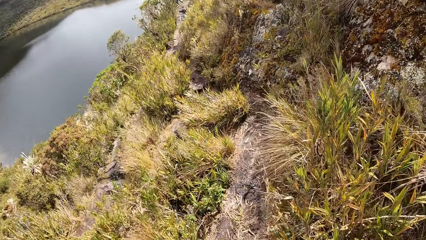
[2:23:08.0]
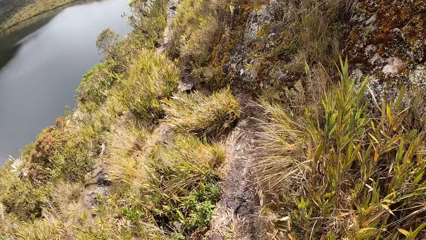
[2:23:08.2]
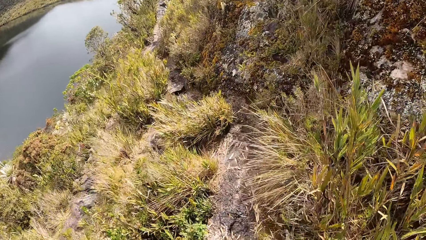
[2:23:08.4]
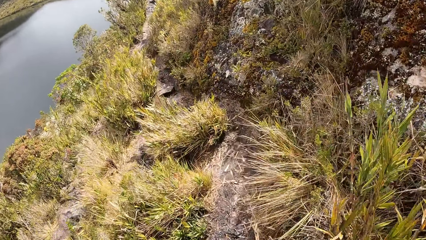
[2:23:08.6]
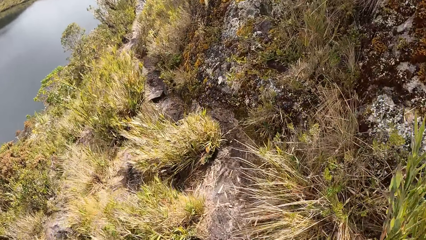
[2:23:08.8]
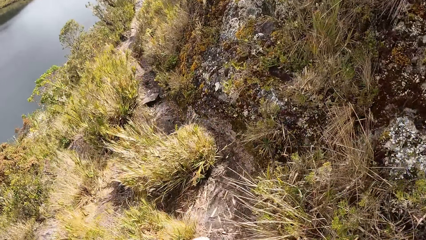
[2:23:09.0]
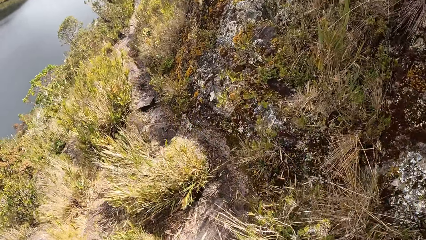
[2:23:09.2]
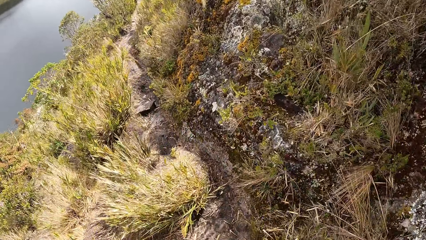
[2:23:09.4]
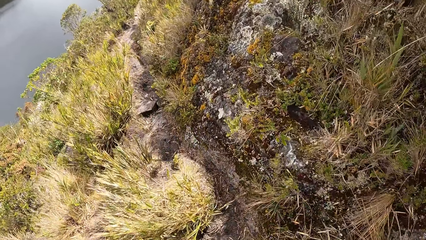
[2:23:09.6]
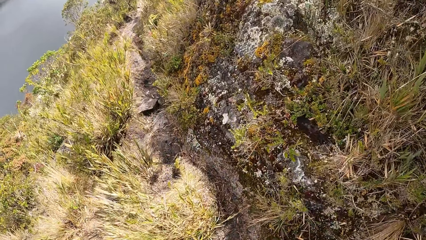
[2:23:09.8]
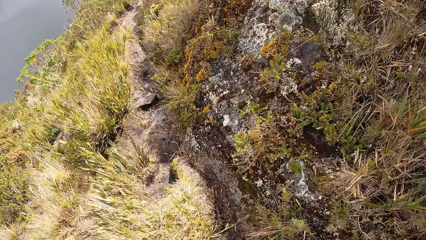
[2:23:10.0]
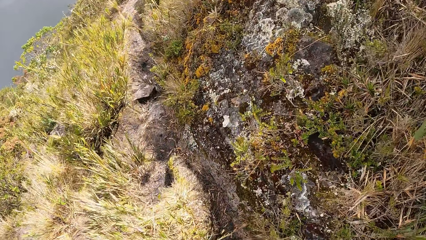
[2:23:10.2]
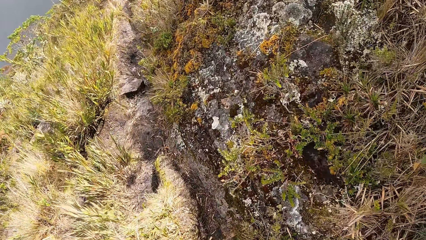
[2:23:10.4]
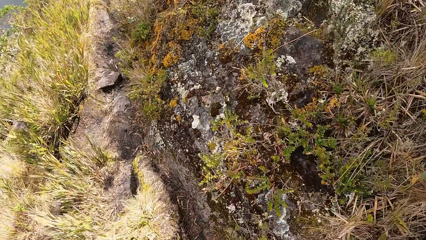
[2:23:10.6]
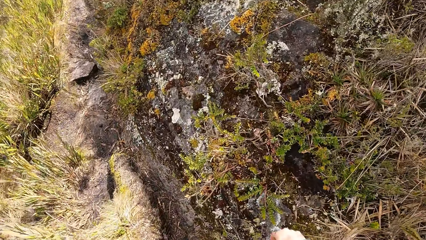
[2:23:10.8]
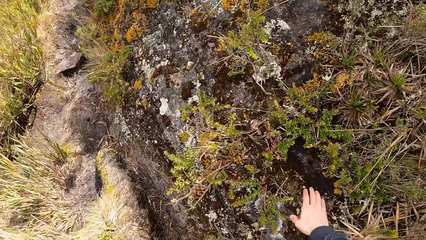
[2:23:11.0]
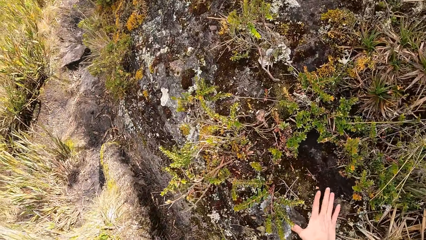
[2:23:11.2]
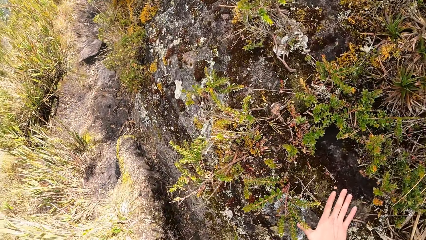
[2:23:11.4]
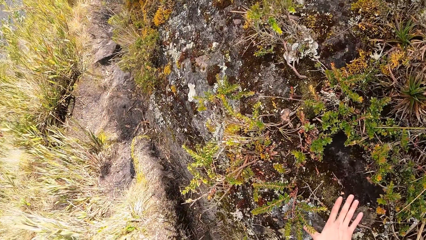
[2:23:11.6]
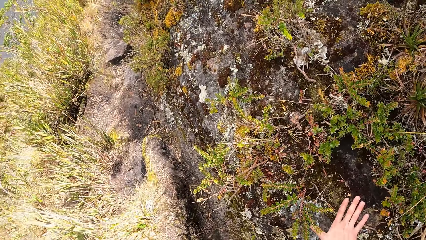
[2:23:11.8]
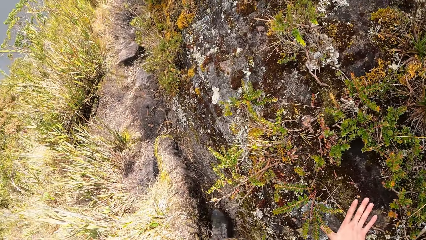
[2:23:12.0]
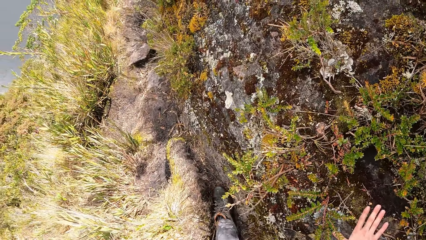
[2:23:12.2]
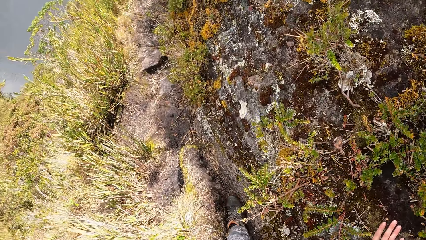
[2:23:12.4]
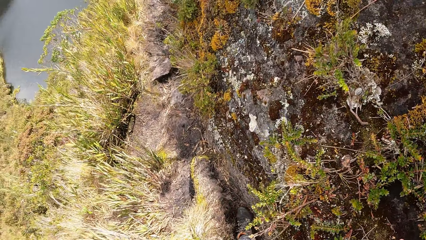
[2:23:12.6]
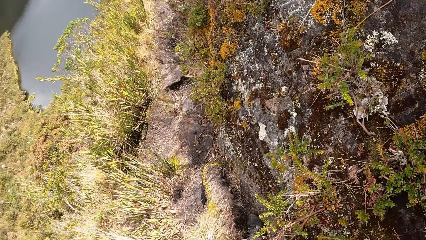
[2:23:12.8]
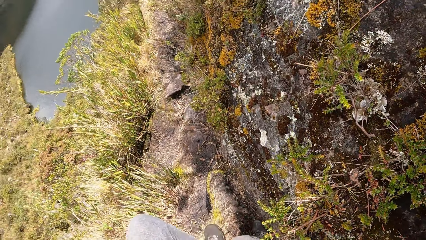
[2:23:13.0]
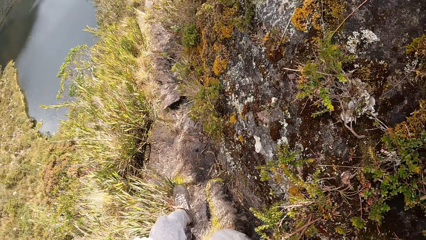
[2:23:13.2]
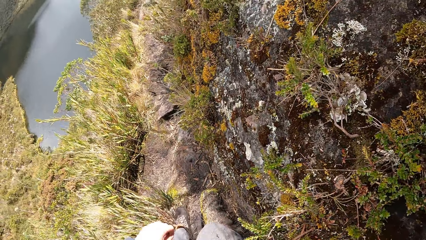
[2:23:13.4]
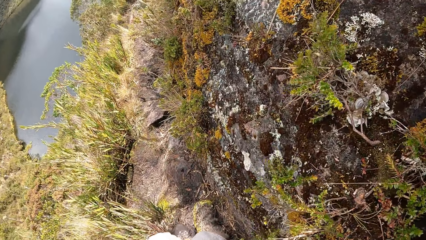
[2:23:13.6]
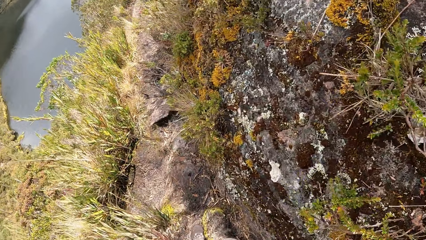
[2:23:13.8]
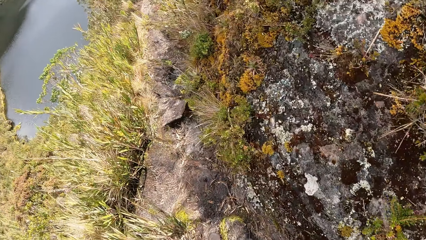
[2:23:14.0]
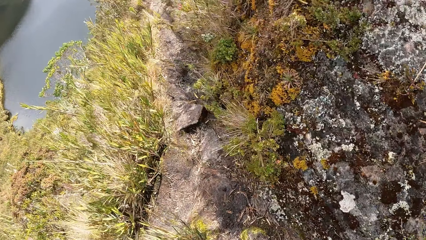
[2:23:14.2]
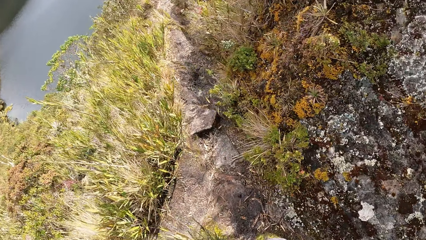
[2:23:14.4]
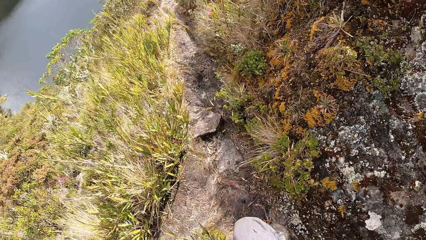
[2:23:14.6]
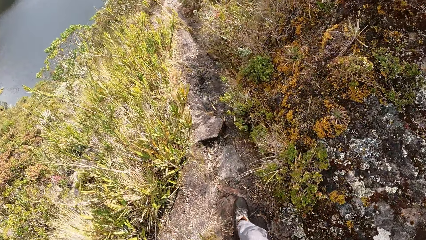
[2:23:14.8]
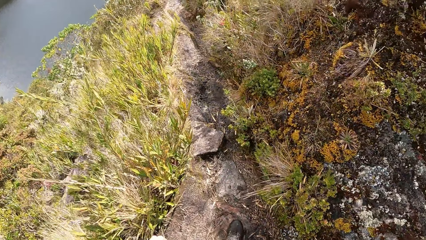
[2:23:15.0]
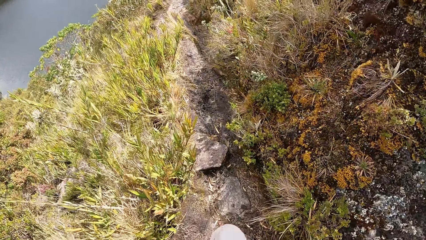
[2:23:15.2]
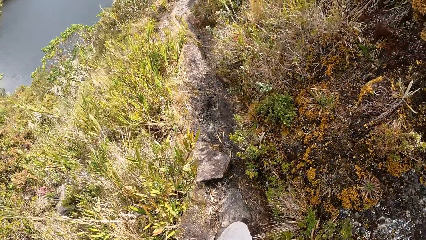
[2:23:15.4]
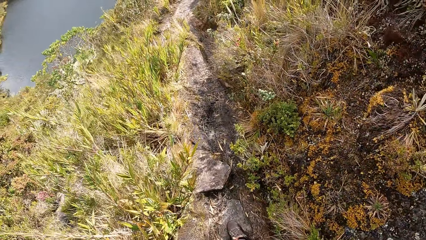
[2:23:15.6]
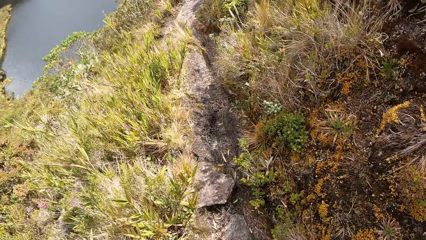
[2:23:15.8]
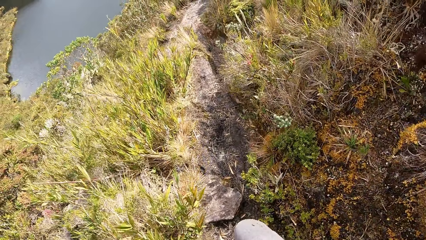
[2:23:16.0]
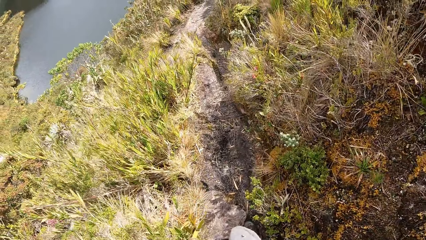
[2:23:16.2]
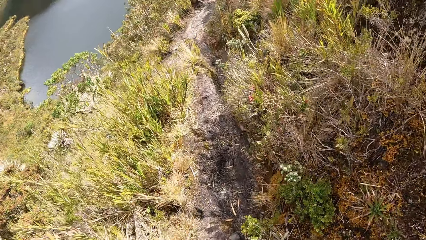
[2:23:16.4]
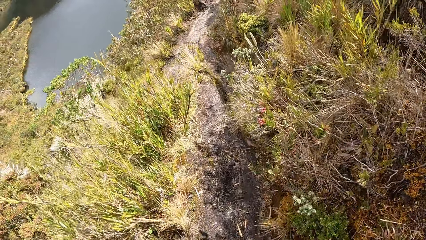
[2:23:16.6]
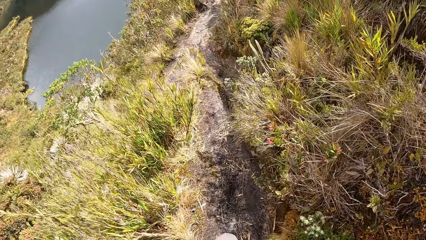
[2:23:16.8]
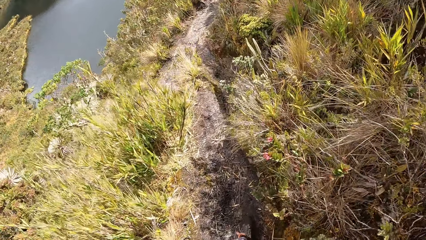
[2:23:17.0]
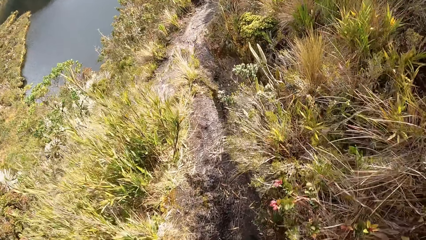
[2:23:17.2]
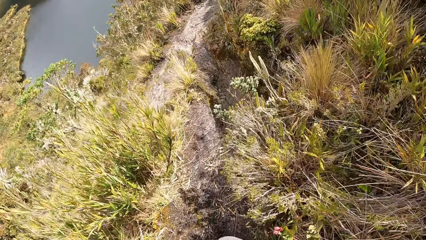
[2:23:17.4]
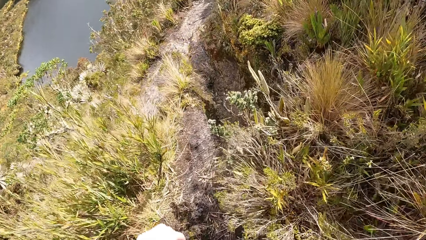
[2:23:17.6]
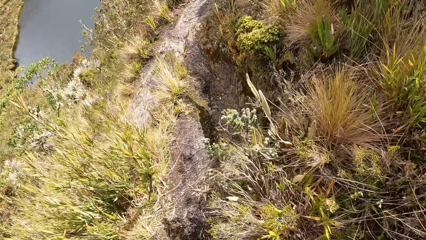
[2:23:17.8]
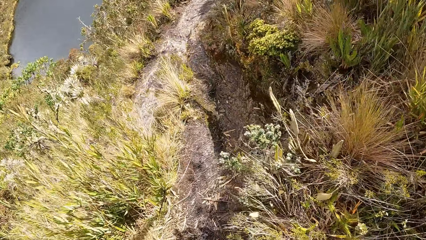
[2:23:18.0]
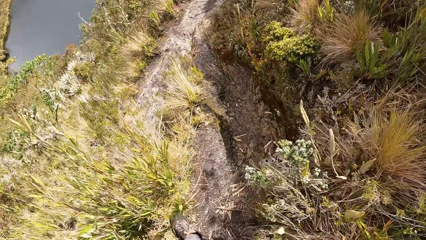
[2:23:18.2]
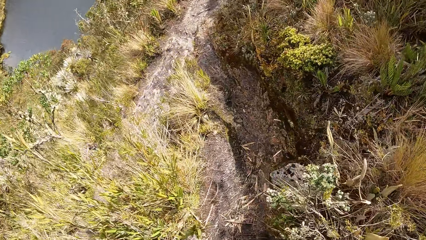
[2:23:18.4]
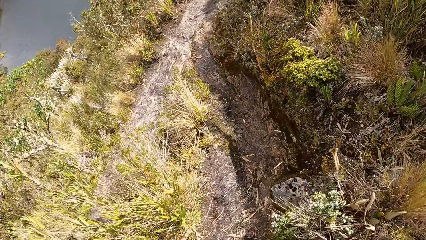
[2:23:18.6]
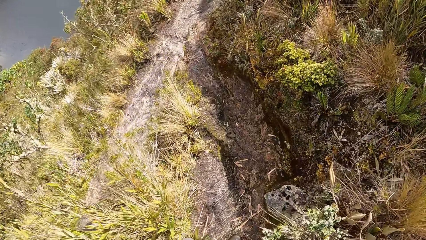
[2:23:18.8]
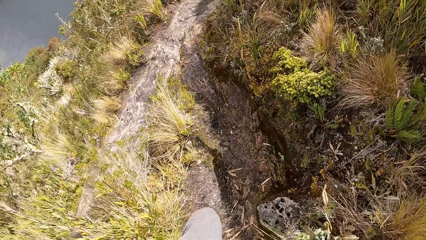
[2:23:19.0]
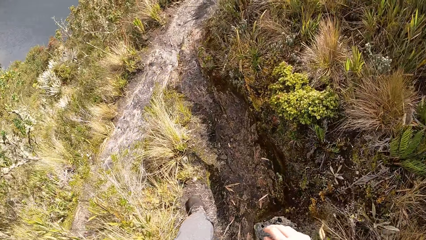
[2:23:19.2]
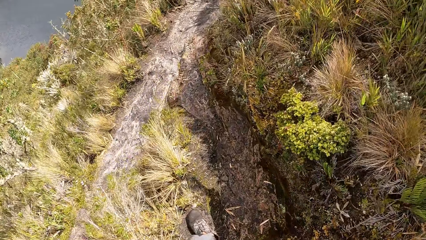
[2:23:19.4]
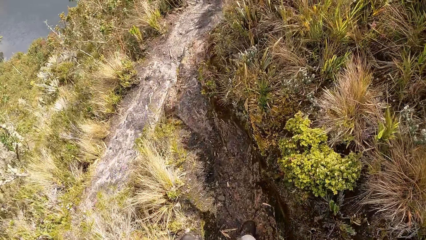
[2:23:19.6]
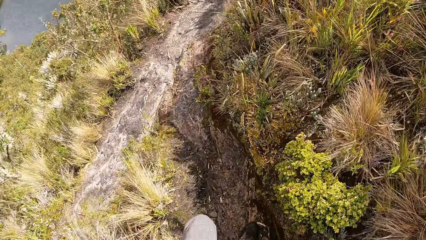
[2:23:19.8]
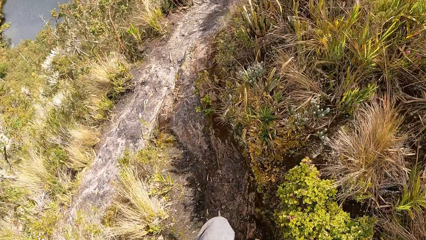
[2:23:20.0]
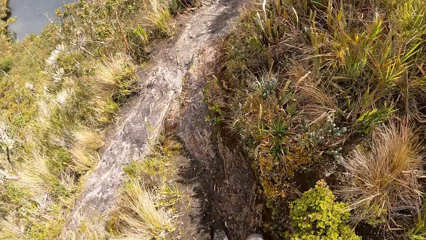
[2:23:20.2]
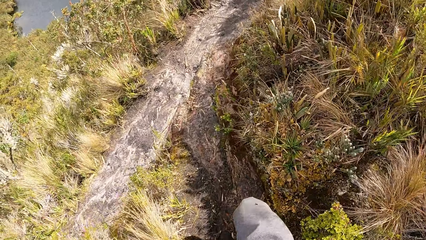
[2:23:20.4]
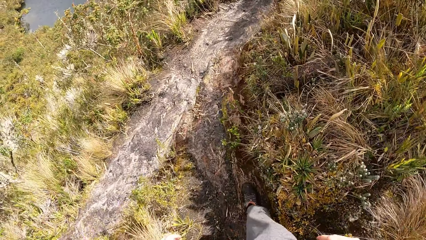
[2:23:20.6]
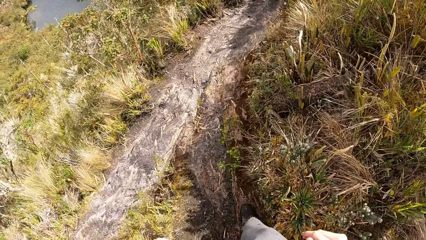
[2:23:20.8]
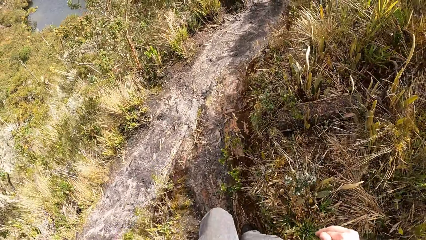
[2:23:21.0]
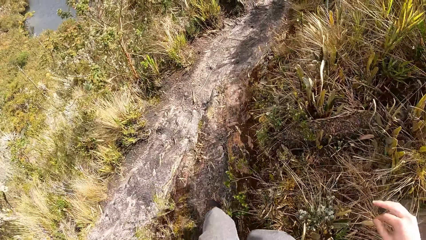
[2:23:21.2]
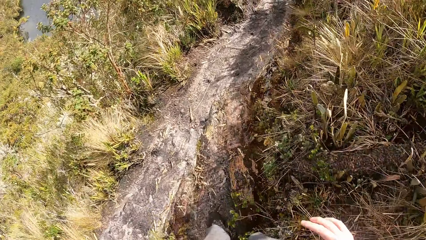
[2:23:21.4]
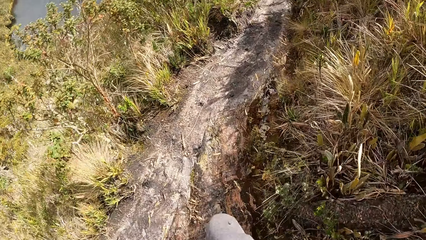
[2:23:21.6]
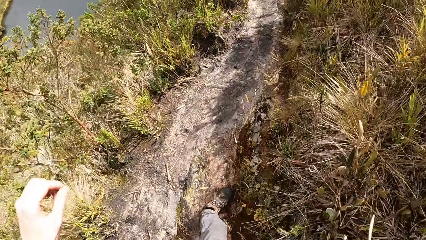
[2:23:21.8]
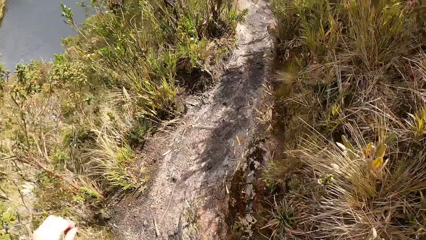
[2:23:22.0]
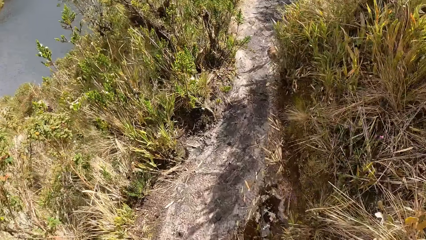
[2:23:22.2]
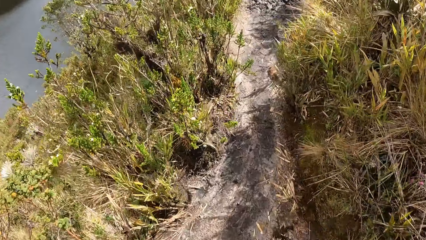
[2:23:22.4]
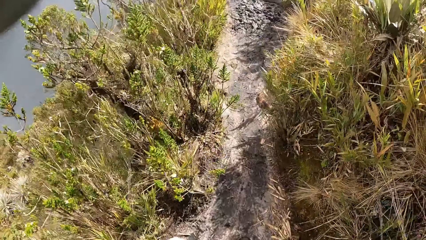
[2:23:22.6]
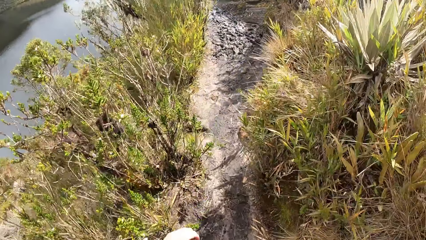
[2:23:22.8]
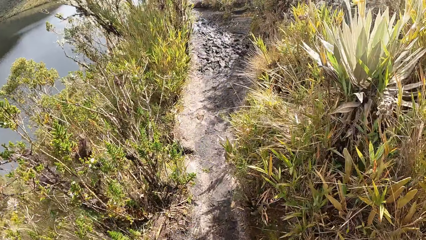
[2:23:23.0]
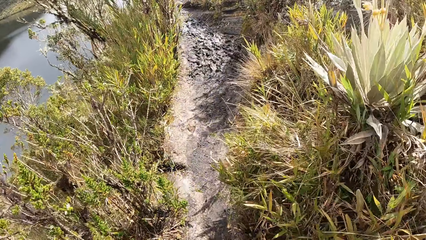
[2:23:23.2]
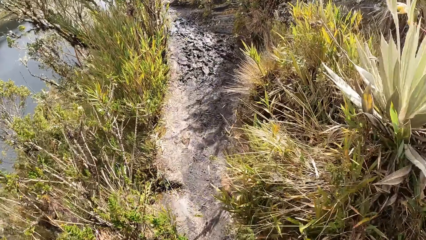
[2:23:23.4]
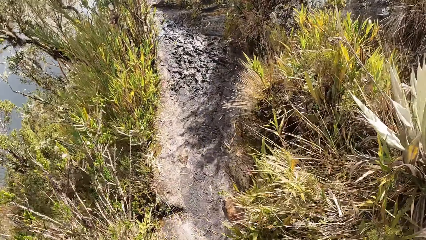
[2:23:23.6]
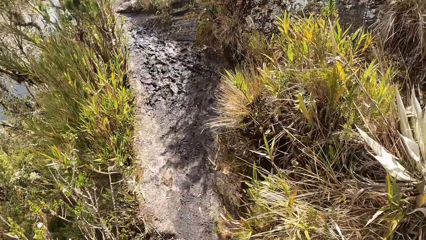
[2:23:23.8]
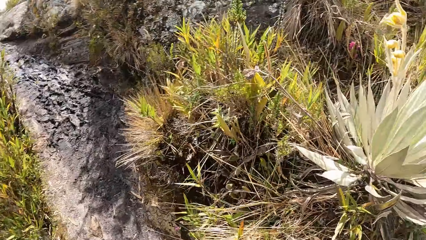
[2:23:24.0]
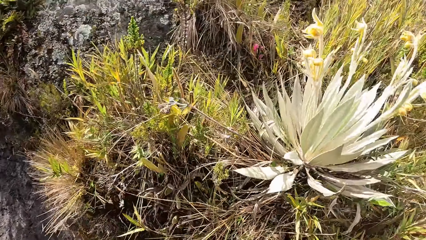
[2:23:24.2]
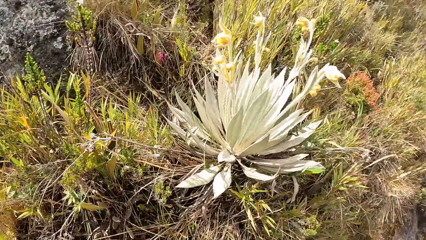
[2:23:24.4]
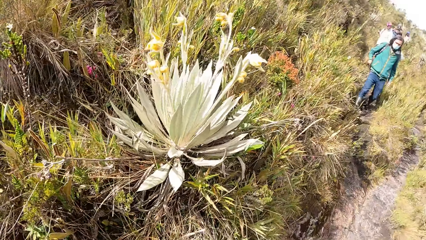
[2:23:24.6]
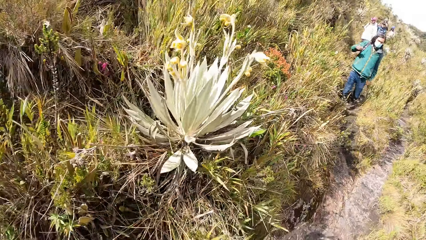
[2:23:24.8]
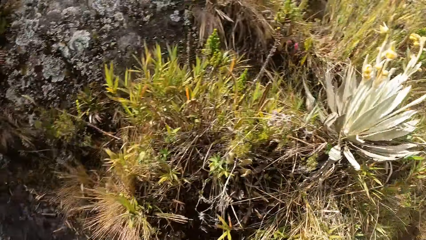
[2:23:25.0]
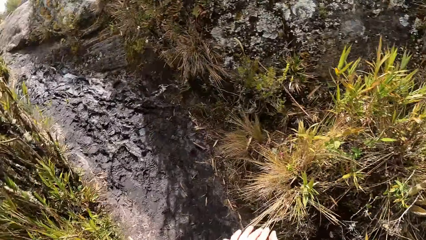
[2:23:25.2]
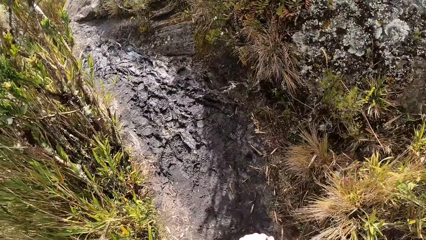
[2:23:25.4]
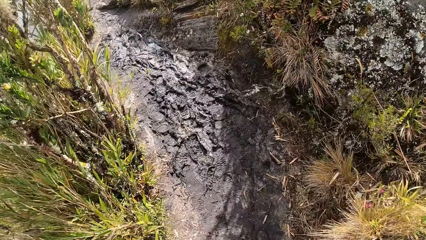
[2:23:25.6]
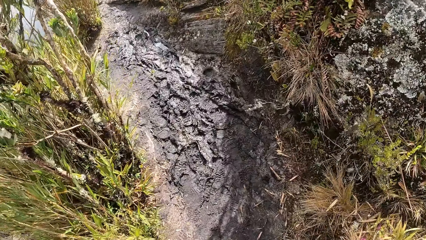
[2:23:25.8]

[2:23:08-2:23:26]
The camera wearer touches the ground with his right hand. He touches plants. He walks on the field. He raises his hand. He walks on the field.
